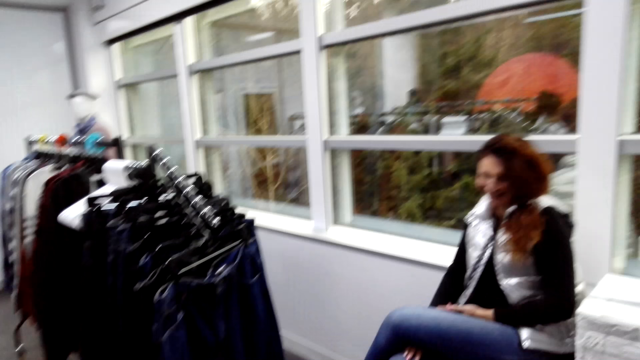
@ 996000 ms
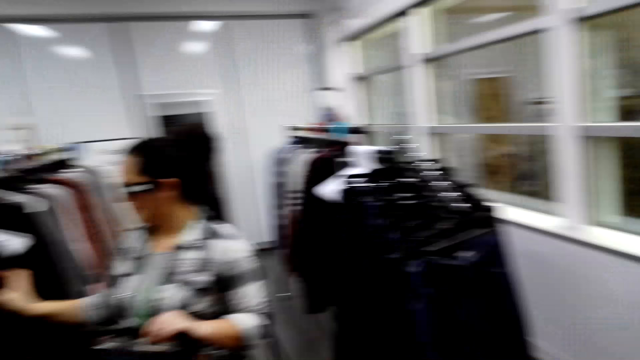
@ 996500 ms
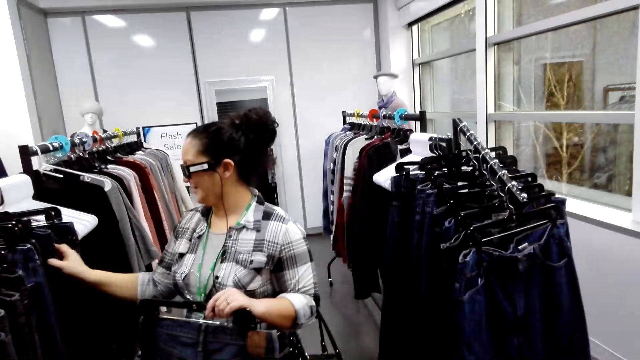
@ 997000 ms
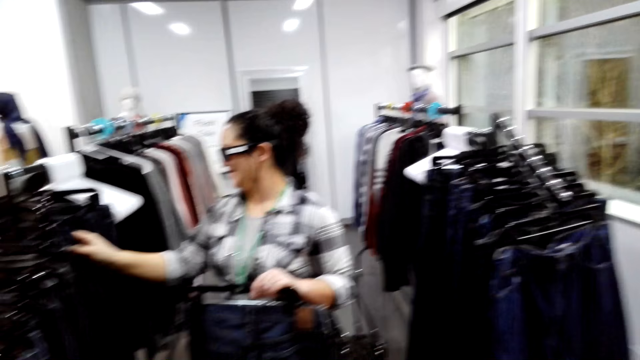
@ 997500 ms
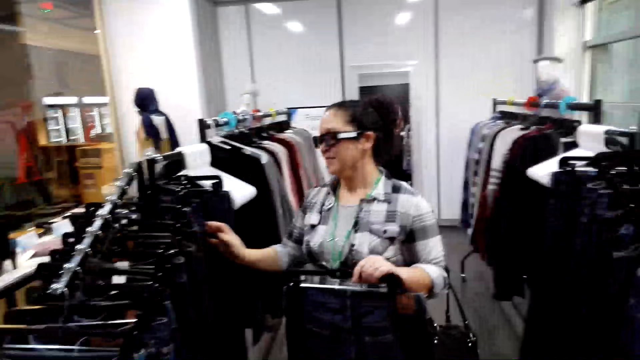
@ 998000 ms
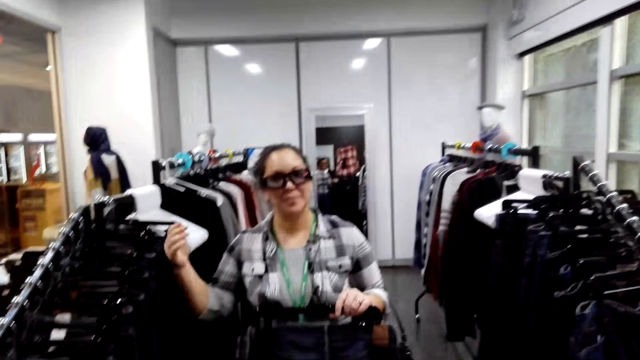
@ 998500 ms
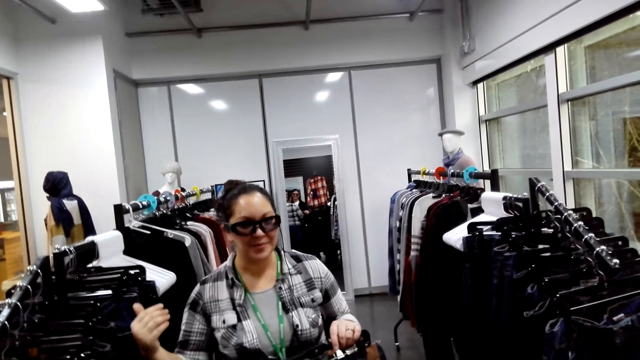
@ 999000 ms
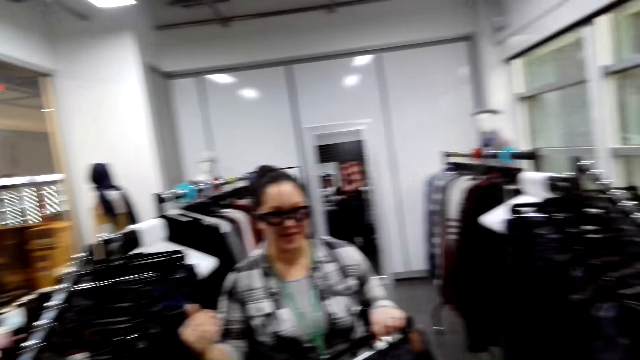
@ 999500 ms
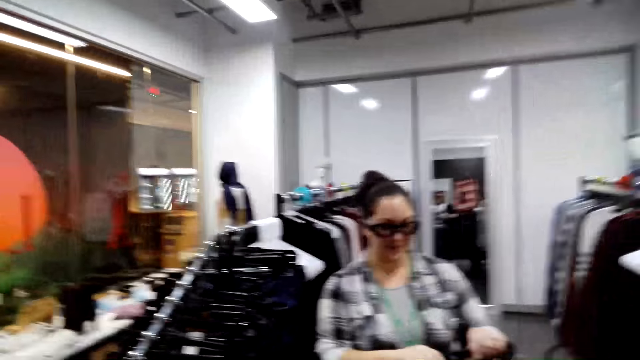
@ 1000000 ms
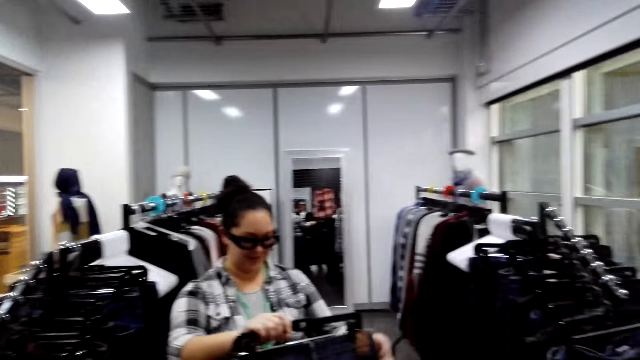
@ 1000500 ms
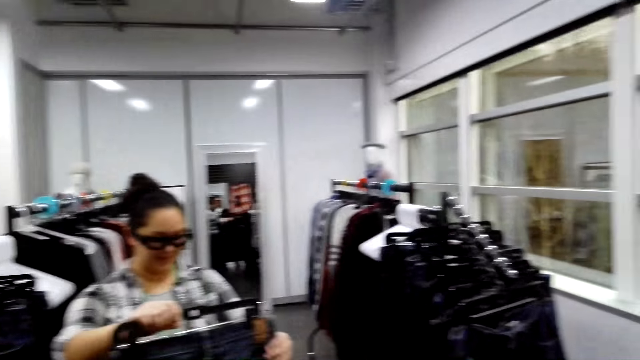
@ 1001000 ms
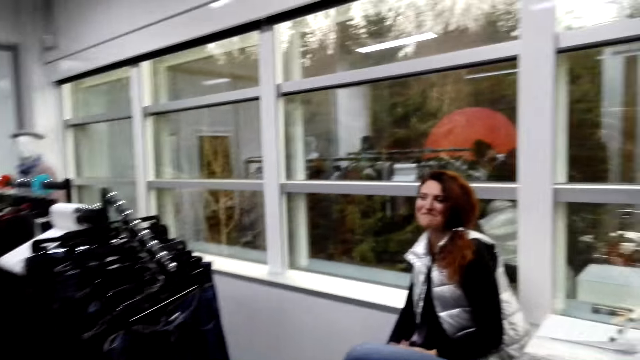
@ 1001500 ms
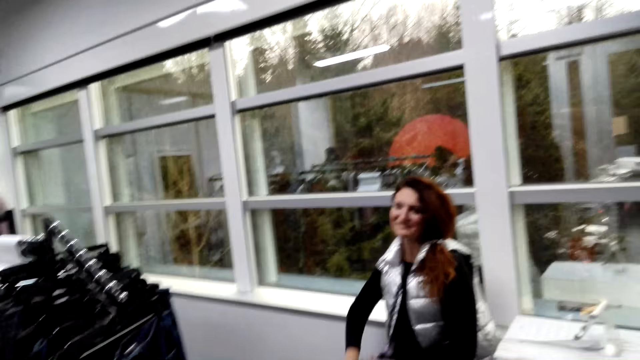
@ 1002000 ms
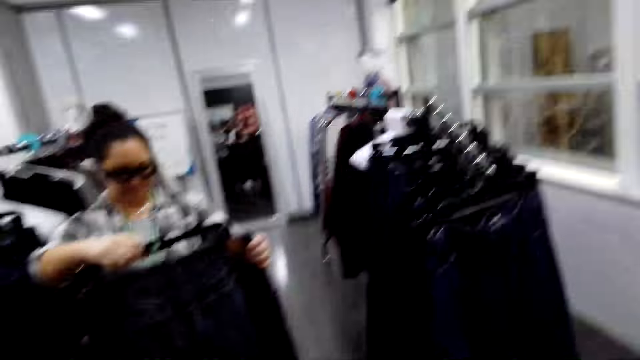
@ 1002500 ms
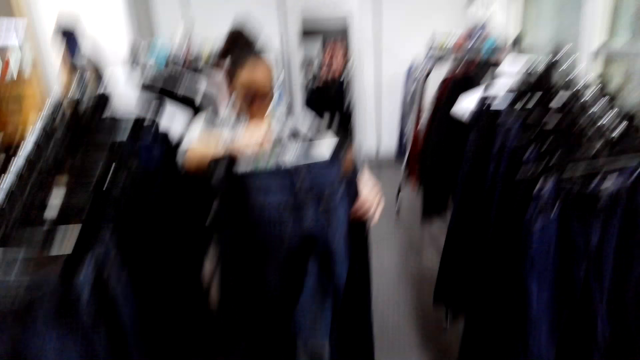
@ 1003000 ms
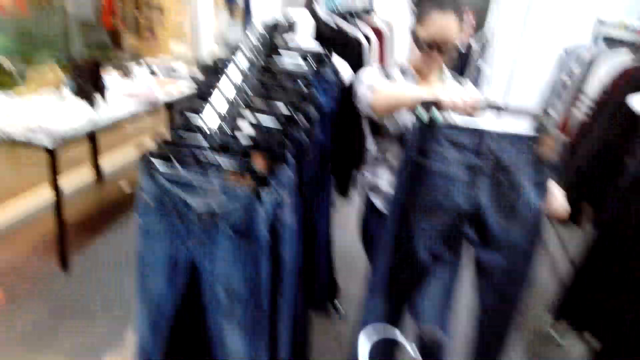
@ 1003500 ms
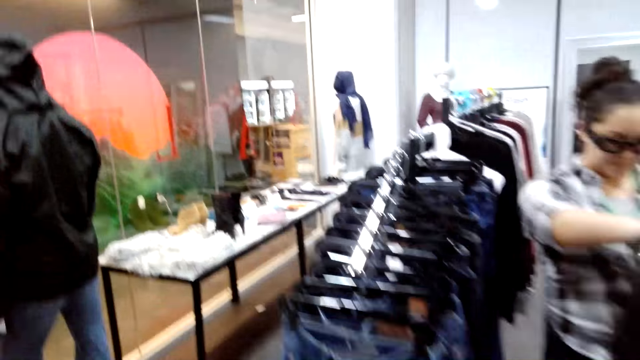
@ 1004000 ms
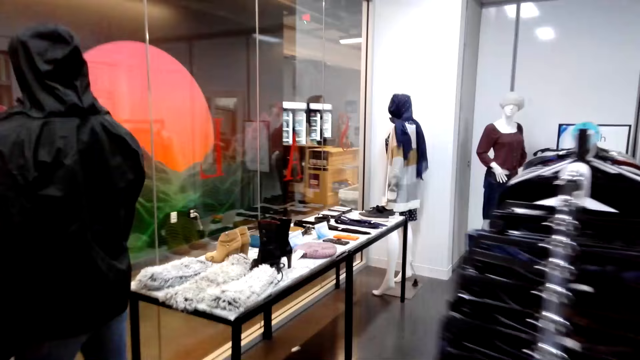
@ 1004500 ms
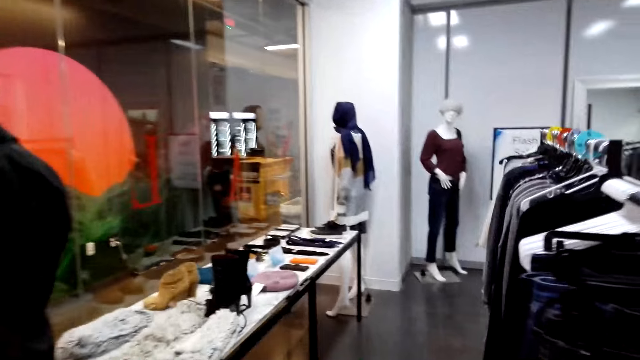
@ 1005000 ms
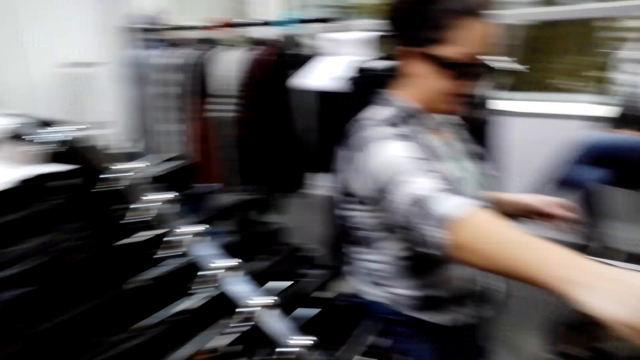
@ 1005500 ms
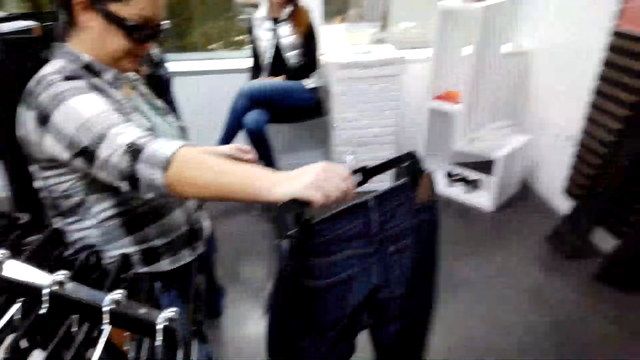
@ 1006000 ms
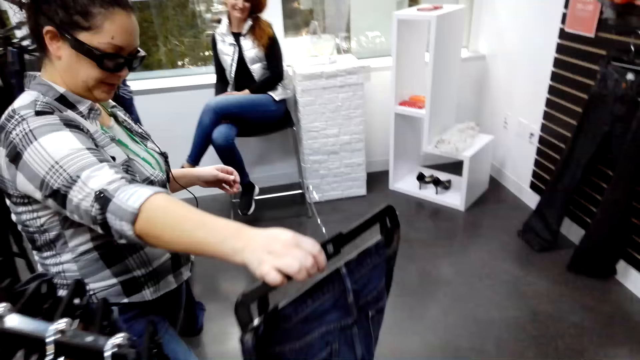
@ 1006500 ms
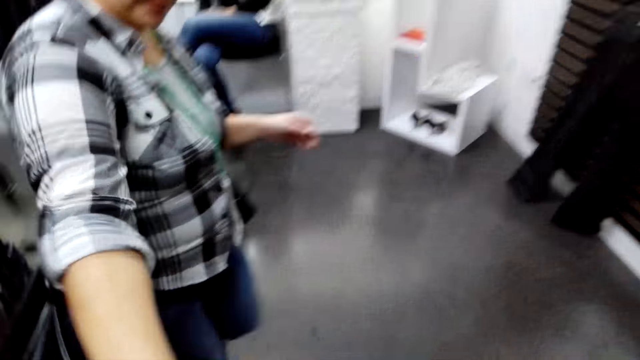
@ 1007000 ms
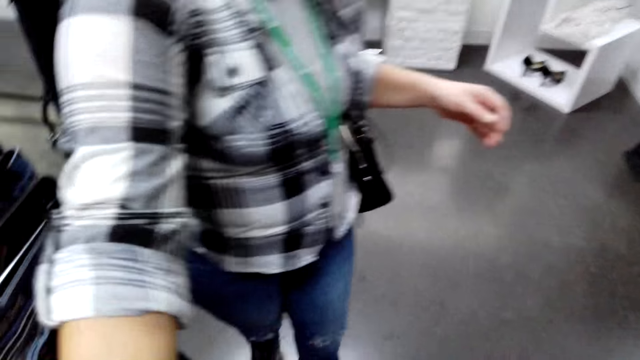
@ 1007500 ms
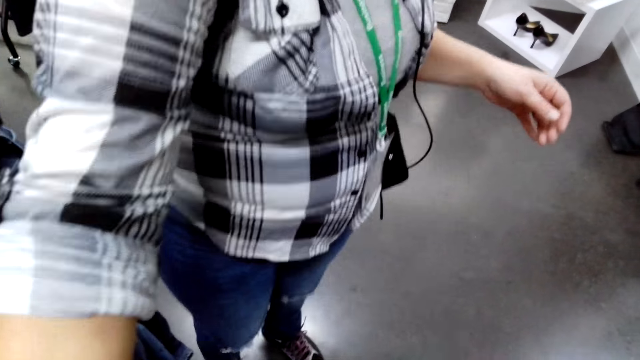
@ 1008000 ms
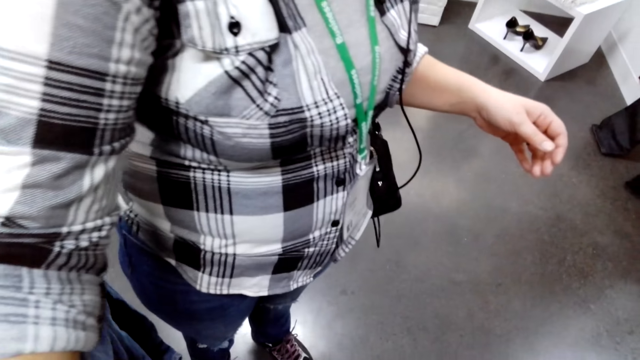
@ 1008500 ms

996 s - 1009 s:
A woman searches on the trousers. The camera wearer looks about in the room. The woman talks to a man. The camera wearer walks aside.

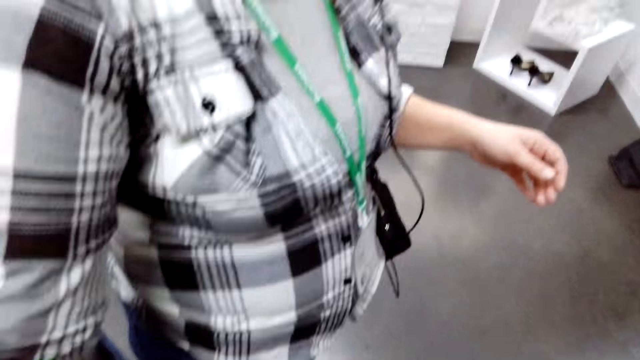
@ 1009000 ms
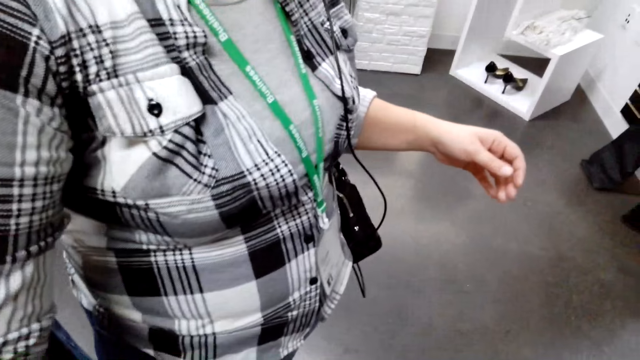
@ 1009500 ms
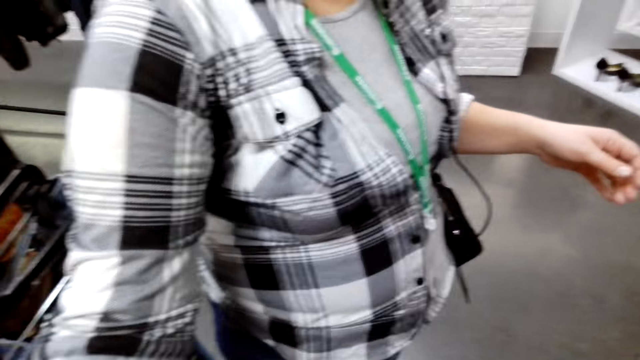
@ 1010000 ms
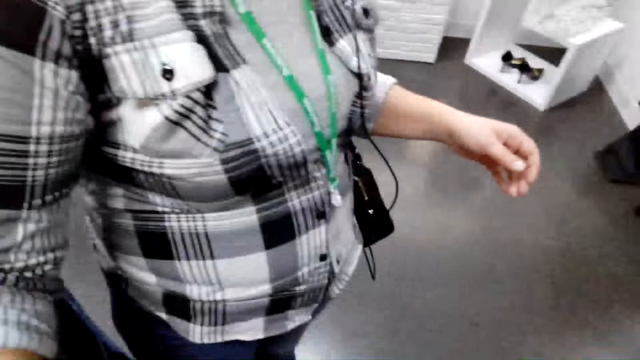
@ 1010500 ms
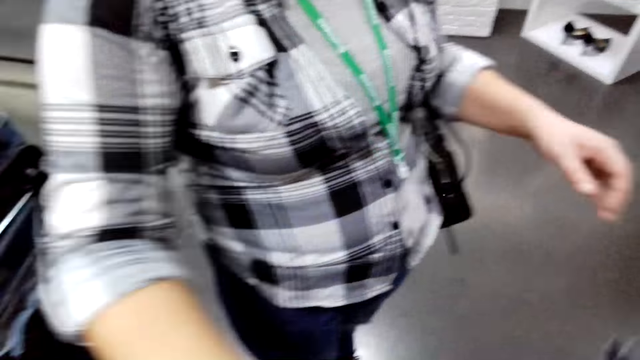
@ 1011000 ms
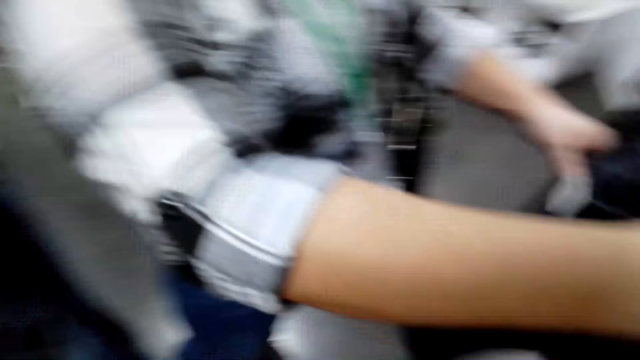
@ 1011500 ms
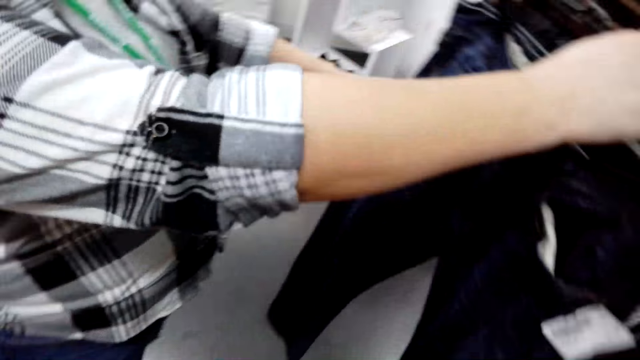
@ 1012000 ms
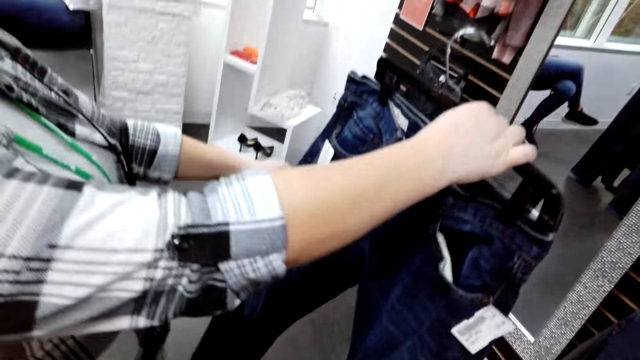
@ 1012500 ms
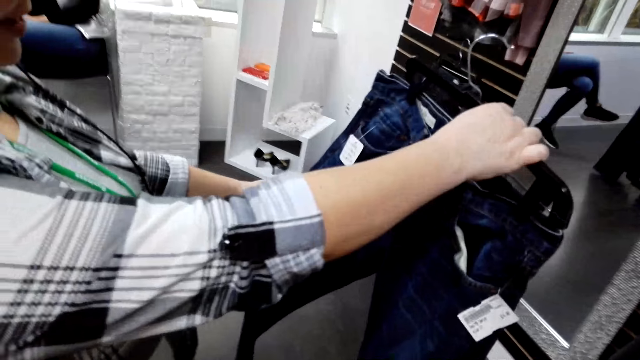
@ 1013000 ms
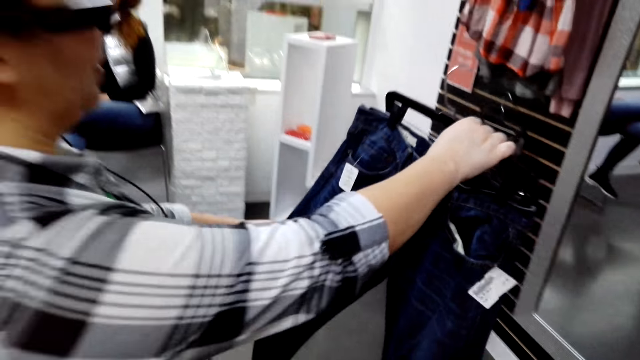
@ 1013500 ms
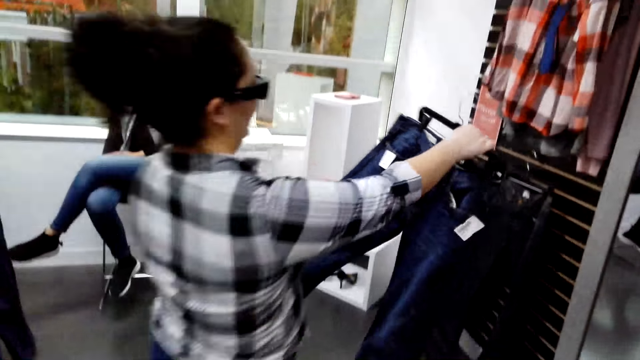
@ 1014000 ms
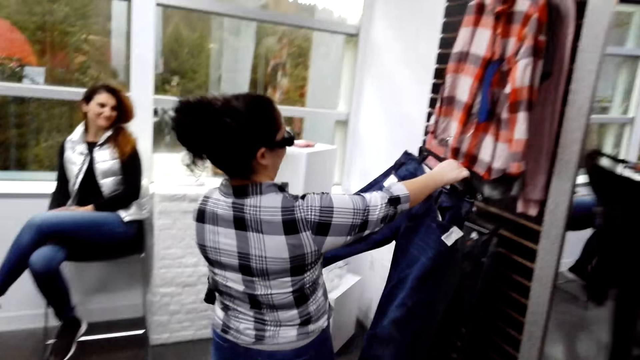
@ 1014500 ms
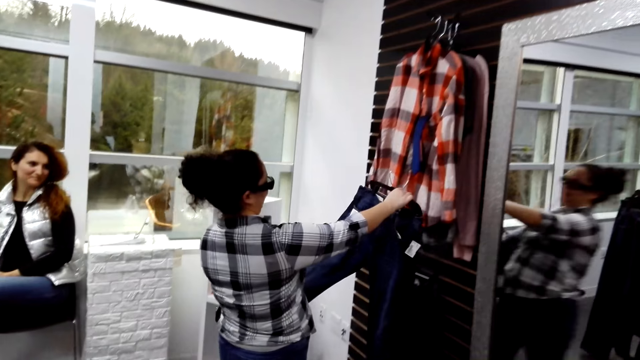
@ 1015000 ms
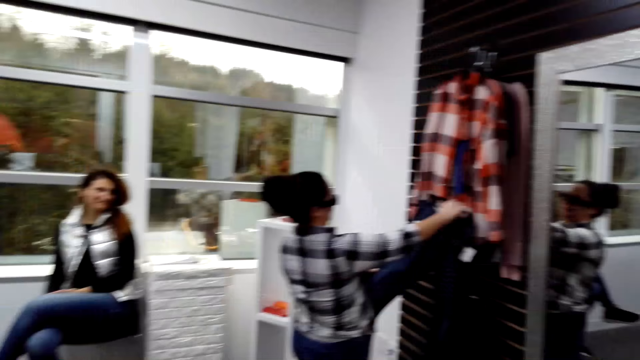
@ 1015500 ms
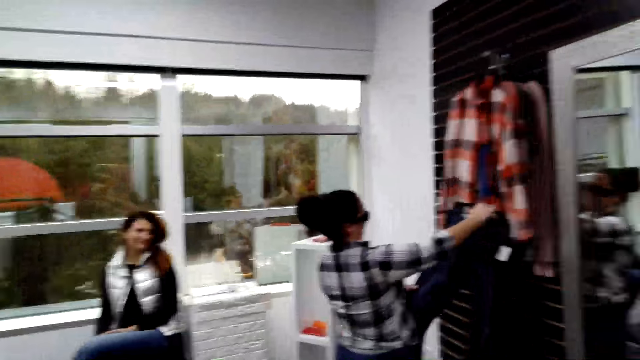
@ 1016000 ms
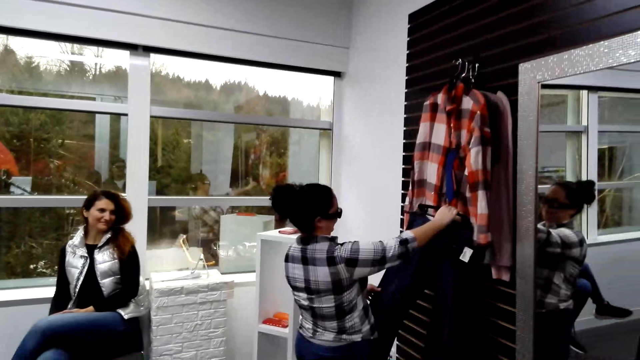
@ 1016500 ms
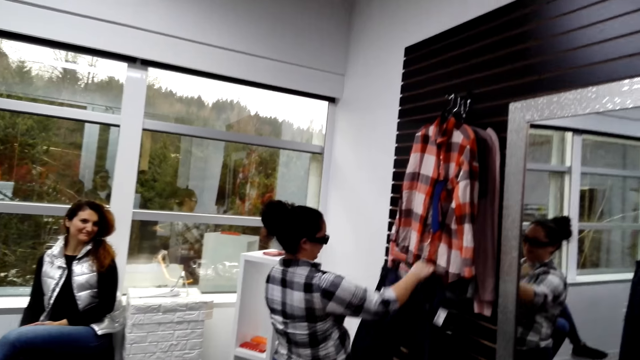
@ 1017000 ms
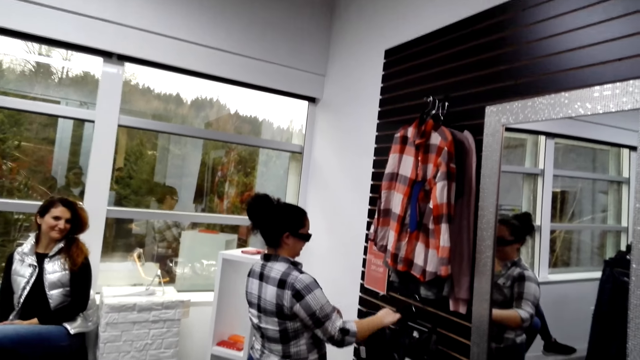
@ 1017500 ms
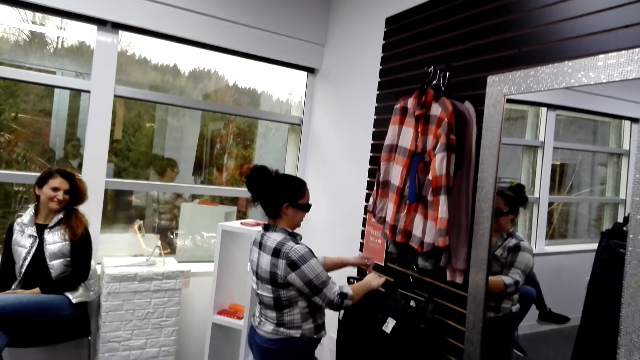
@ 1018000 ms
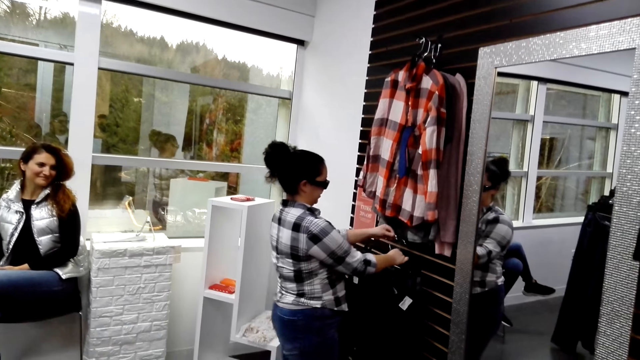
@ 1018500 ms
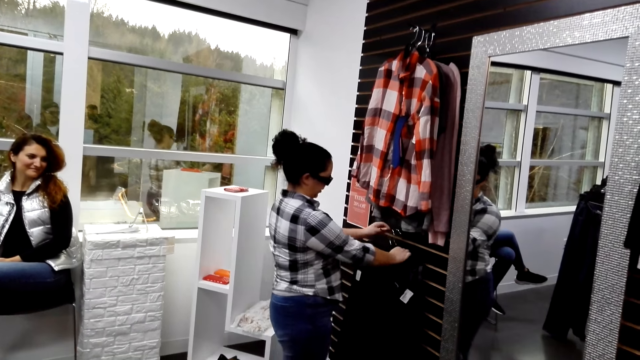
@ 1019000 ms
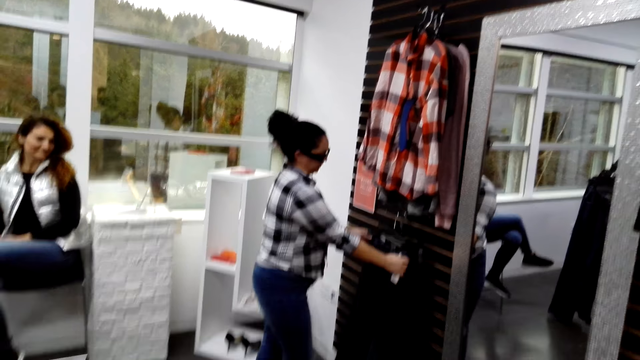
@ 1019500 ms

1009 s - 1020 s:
The woman fits the trouser on a man. The woman looks on the trouser, walks aside and hangs the trouser.
